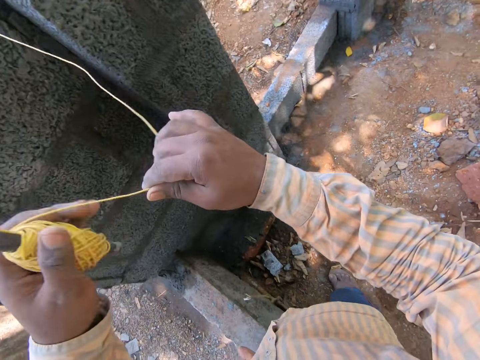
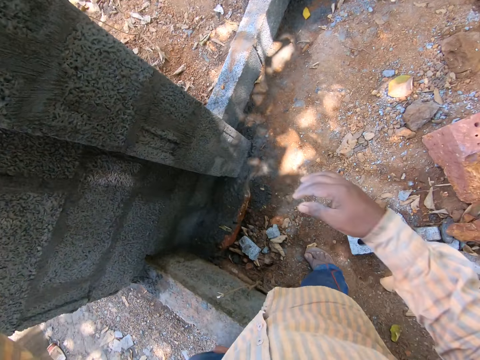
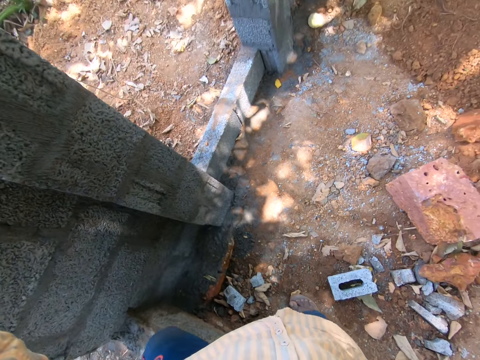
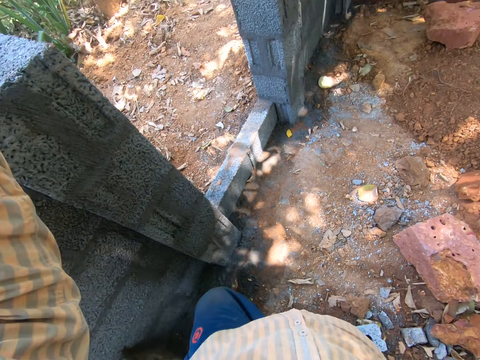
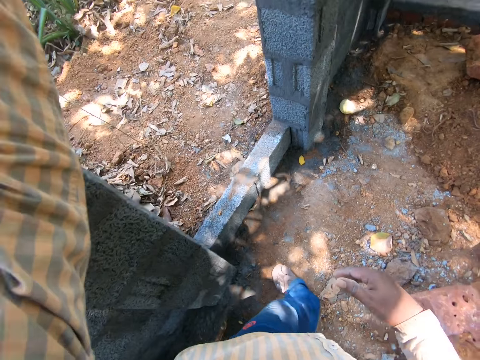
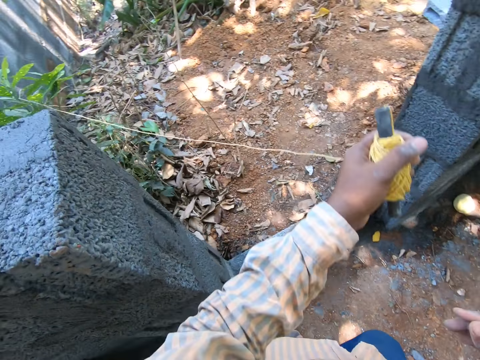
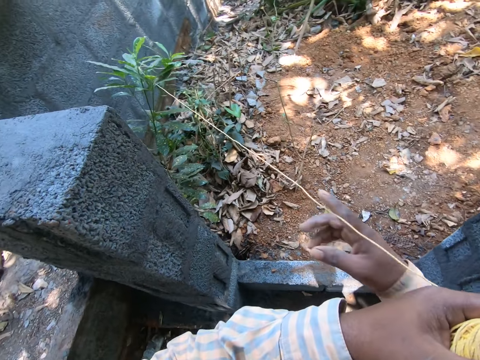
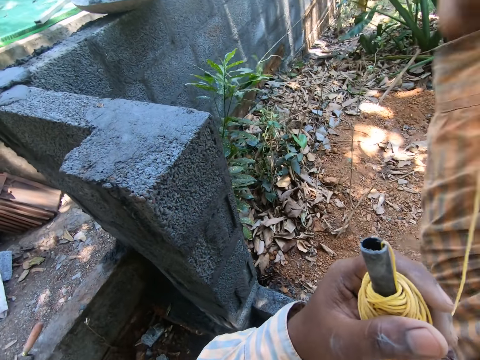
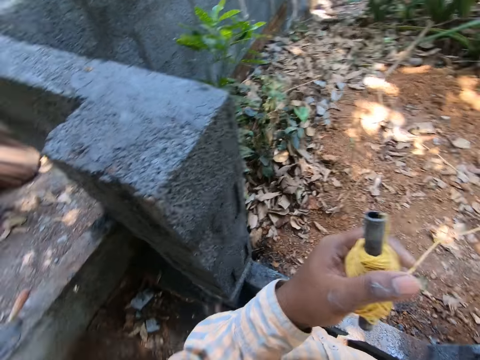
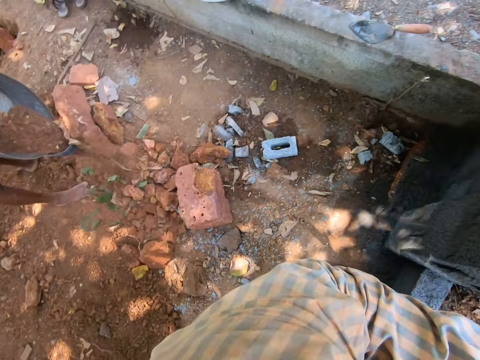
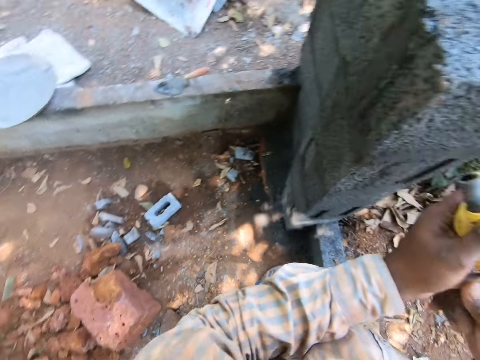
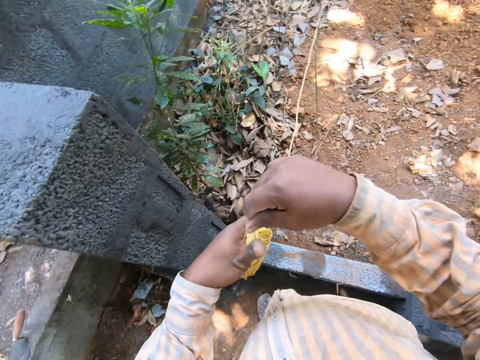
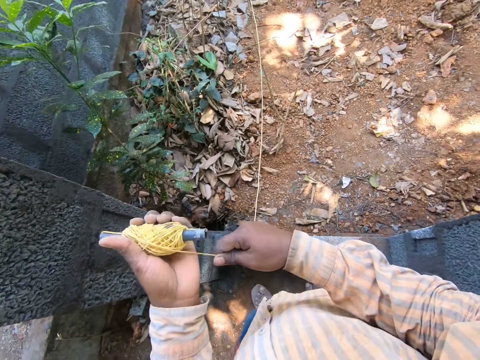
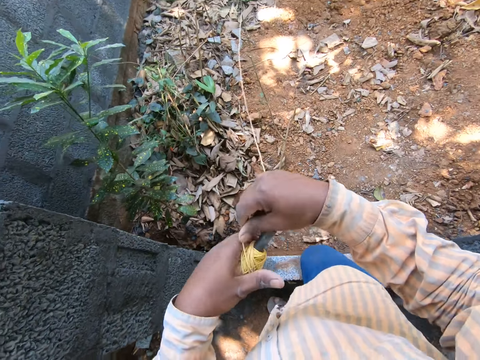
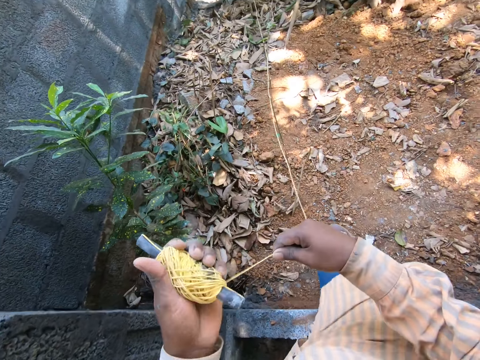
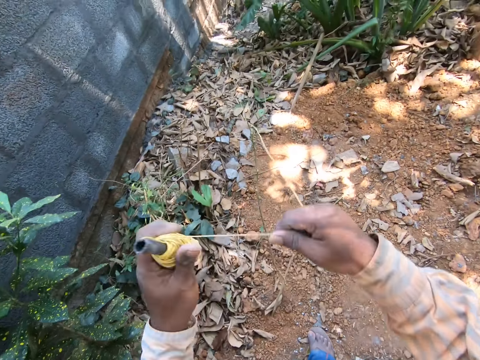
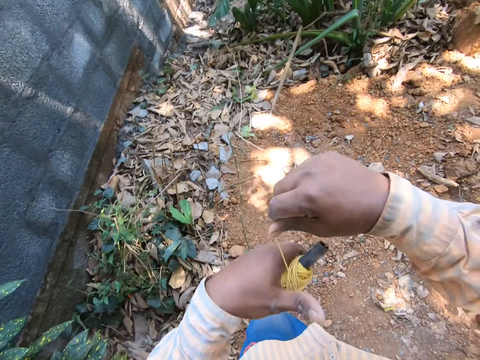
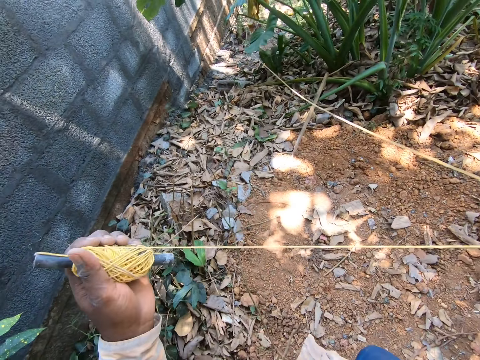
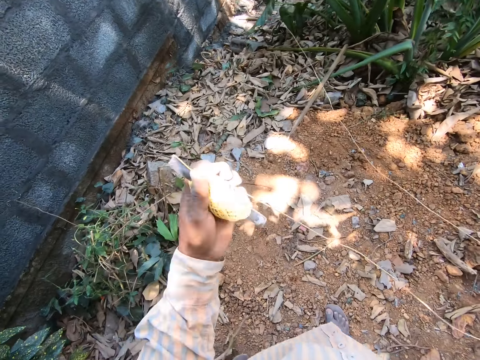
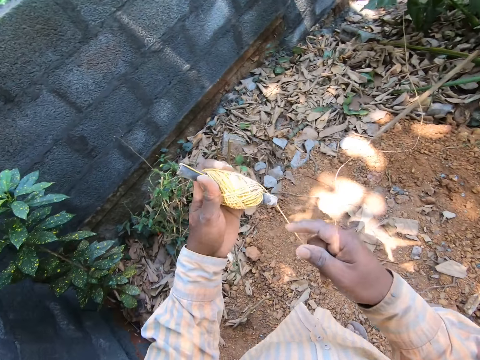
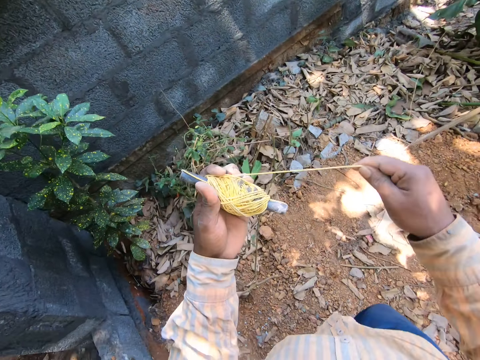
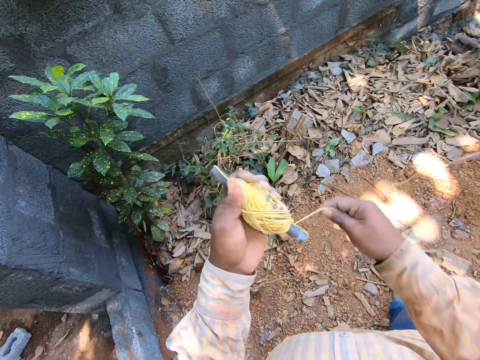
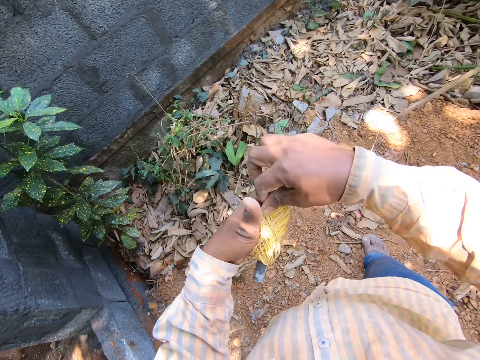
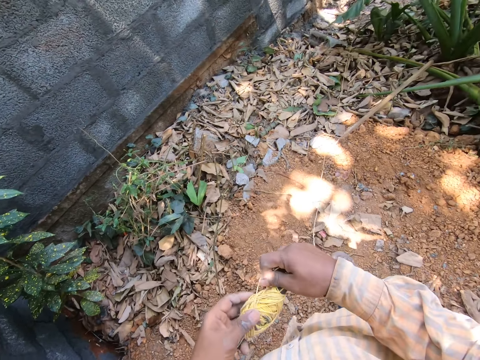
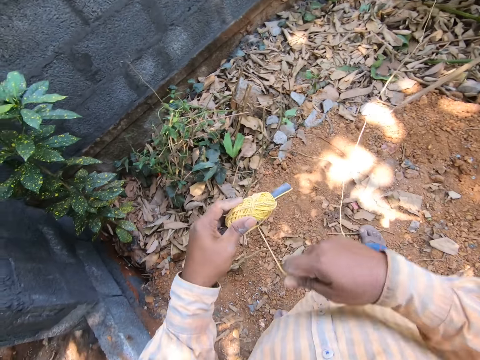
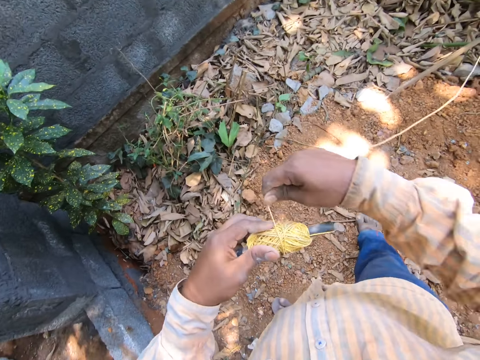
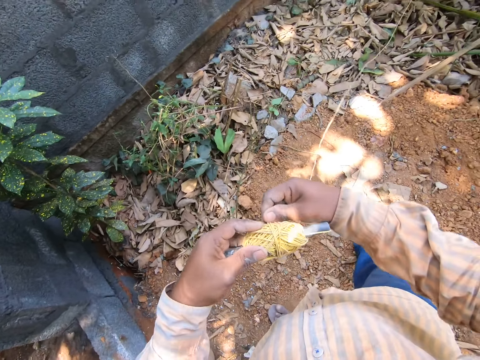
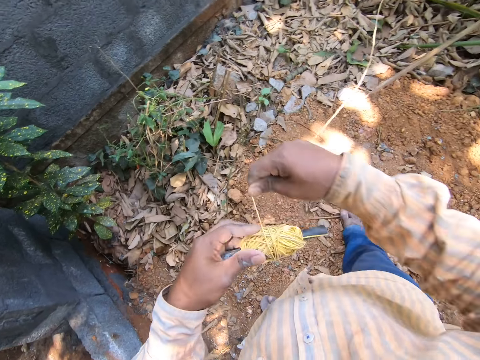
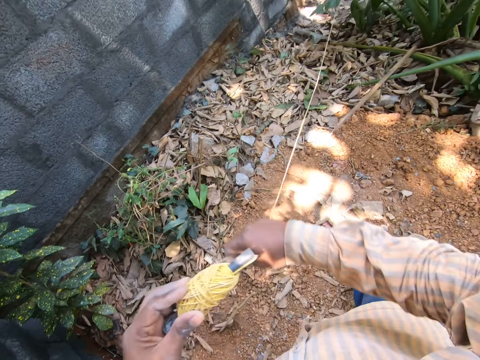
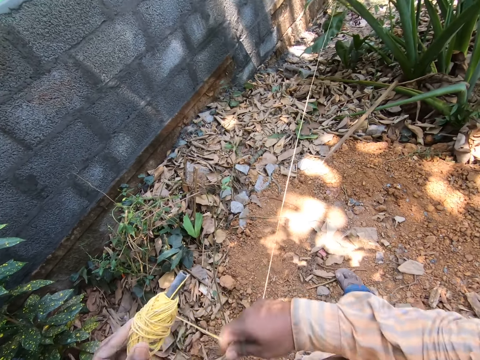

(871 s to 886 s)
The camera wearer walks. They pull the thread. They roll the thread on the yarn.

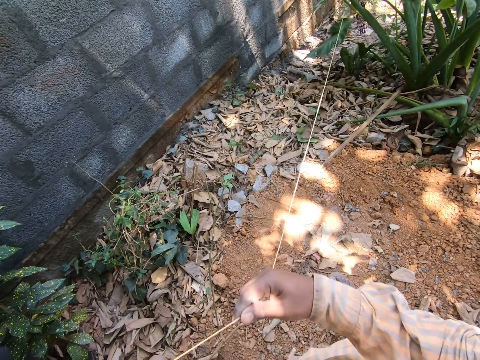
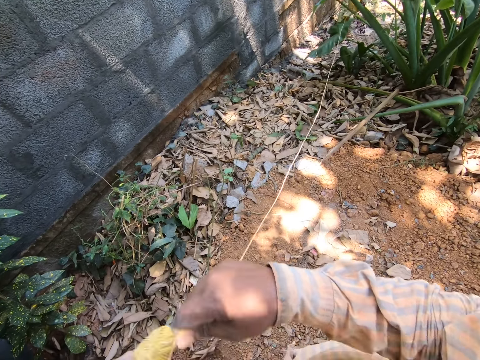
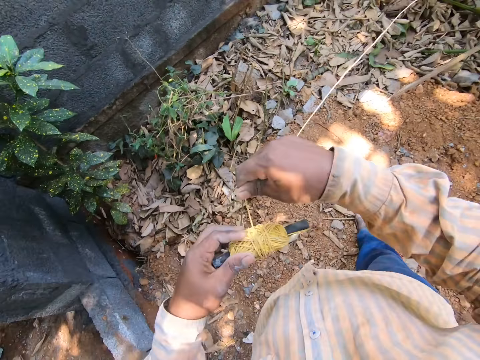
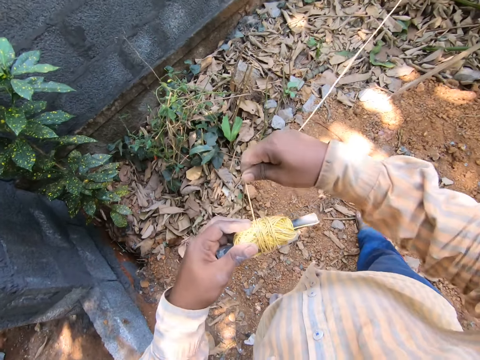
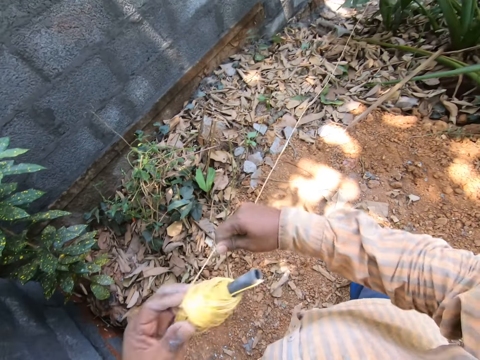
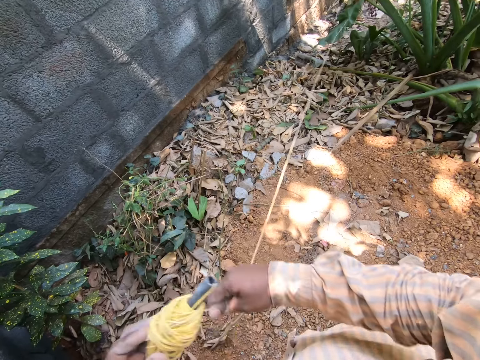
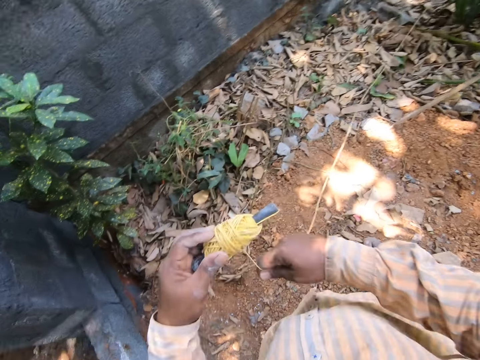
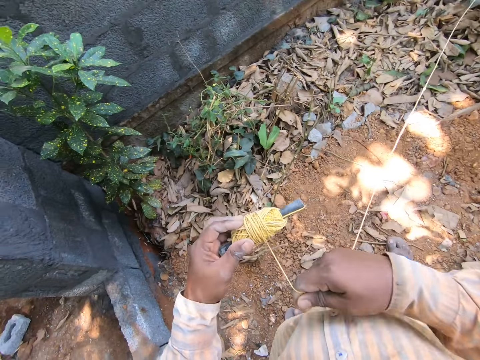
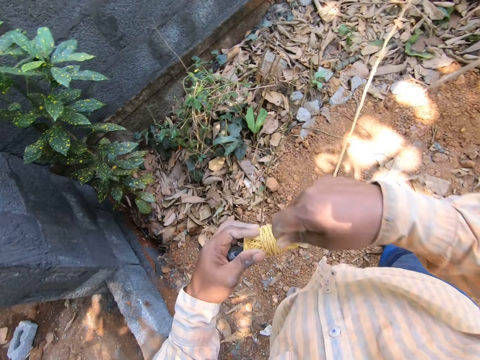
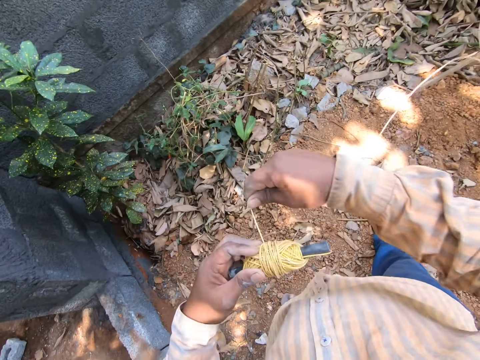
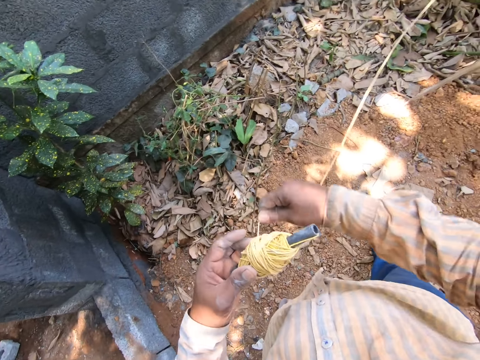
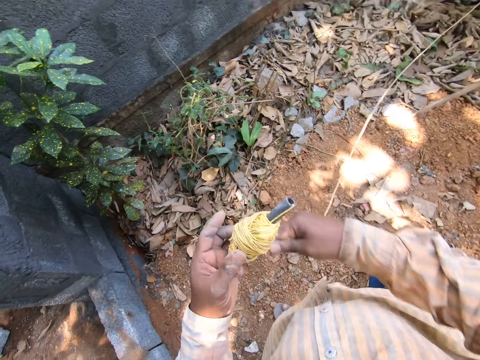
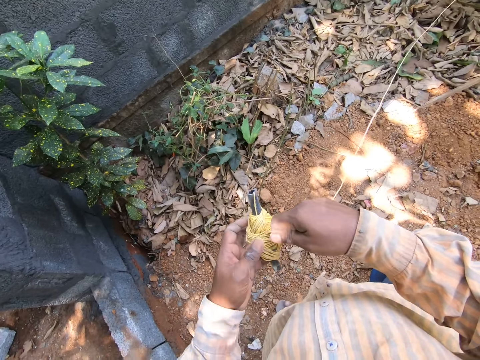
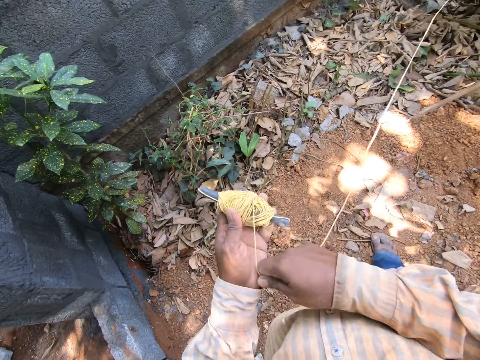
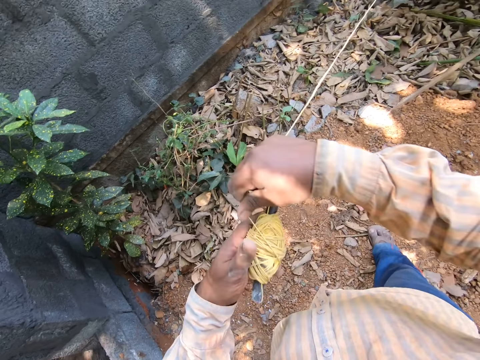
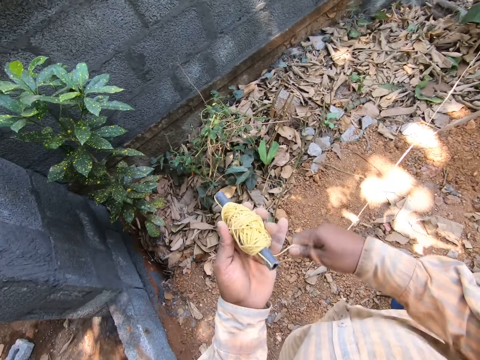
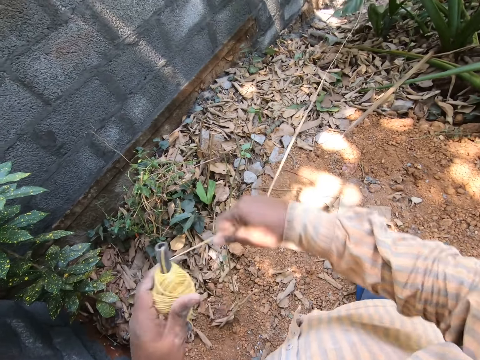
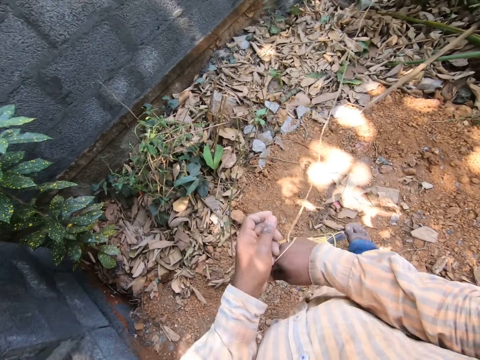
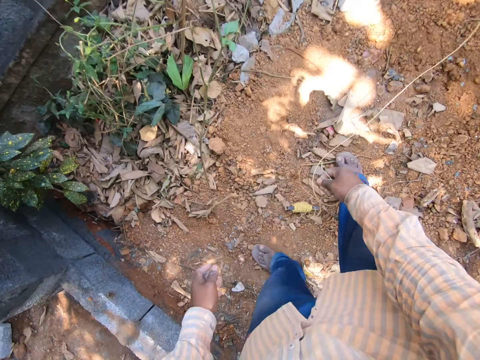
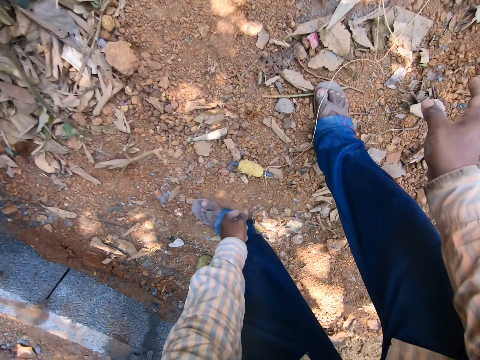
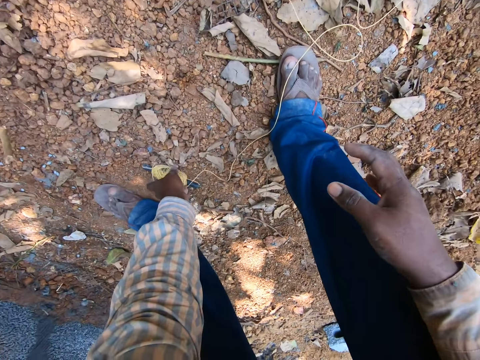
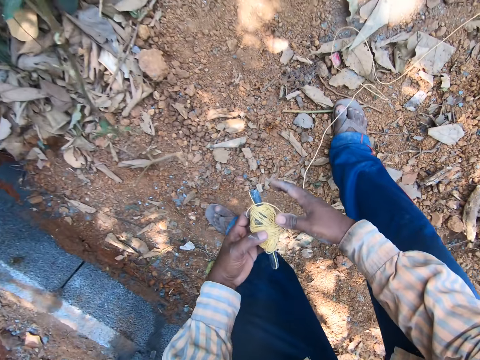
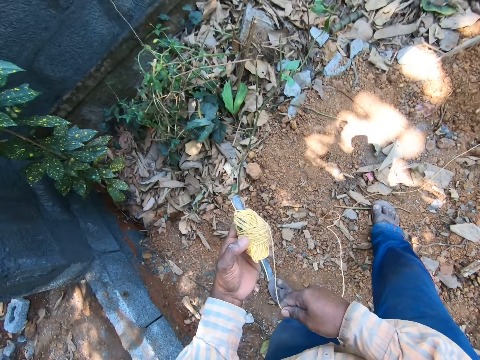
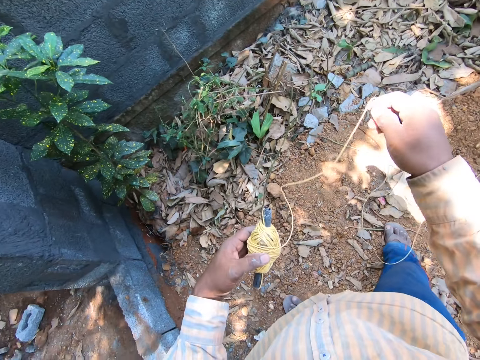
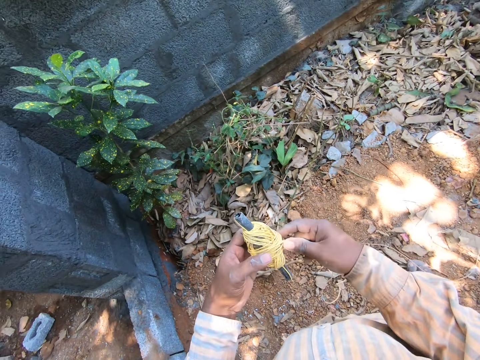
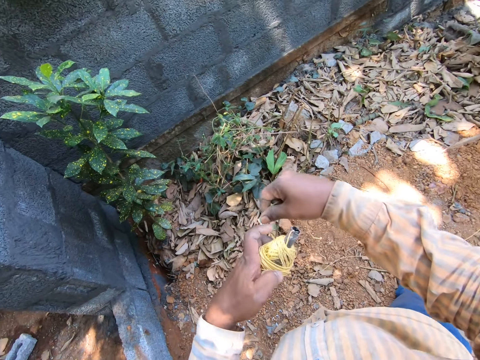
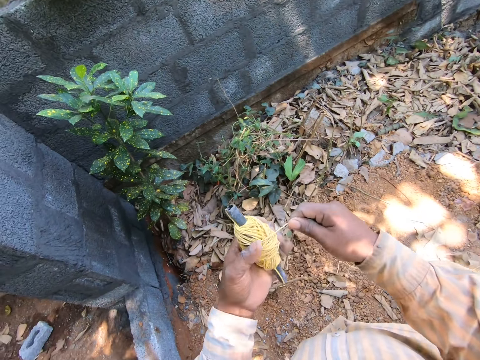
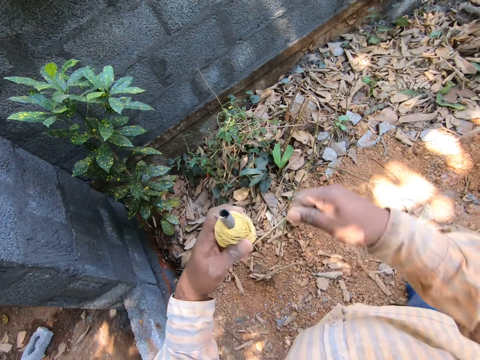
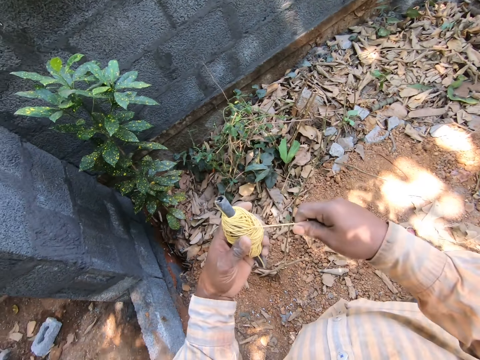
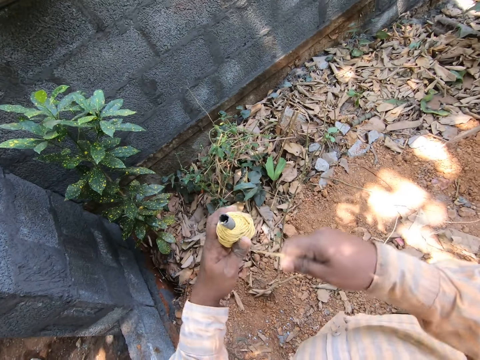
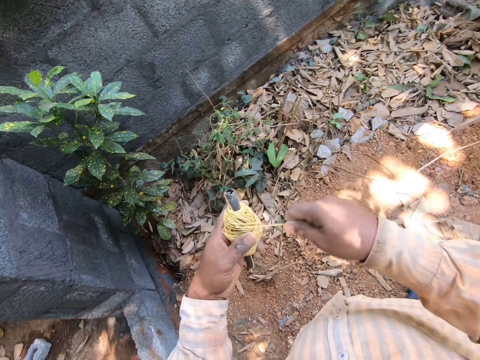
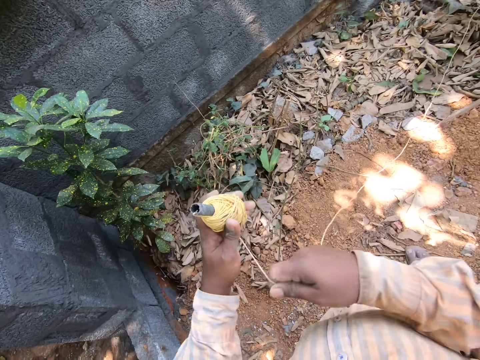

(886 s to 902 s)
The camera wearer releases the thread yarn. They pick the thread yarn. They hold the thread. They roll the thread on the yarn.
